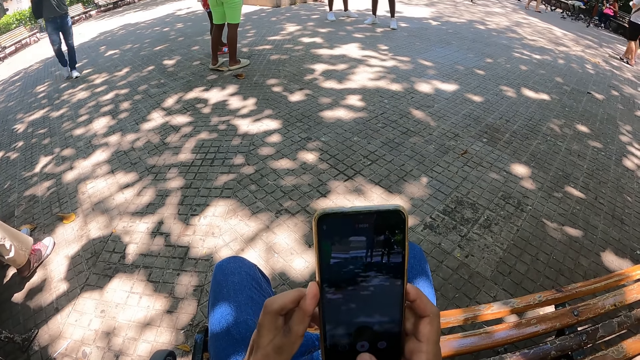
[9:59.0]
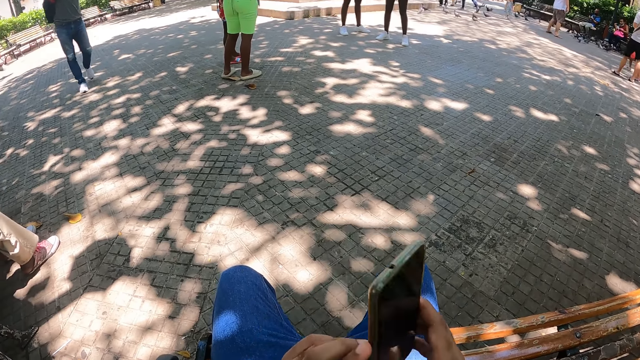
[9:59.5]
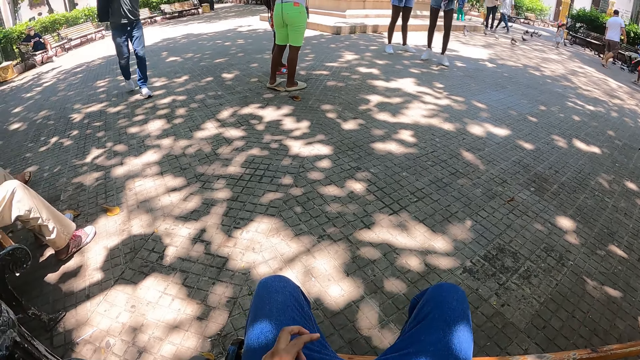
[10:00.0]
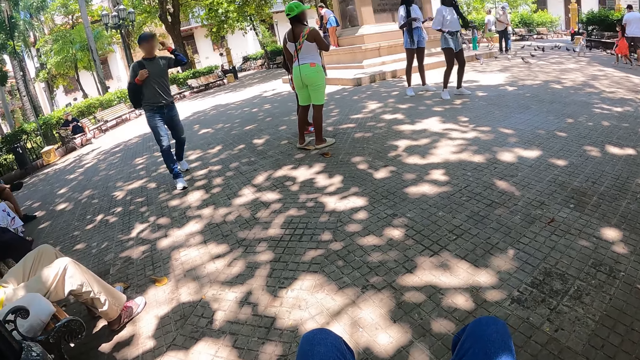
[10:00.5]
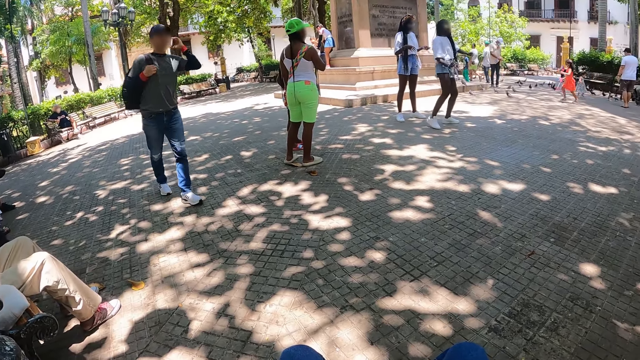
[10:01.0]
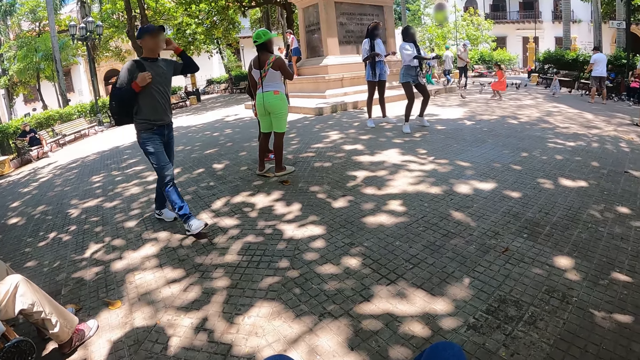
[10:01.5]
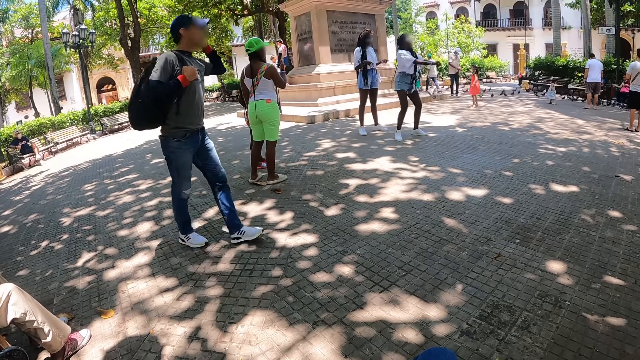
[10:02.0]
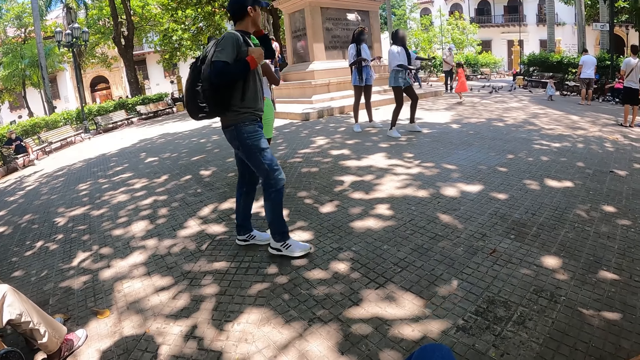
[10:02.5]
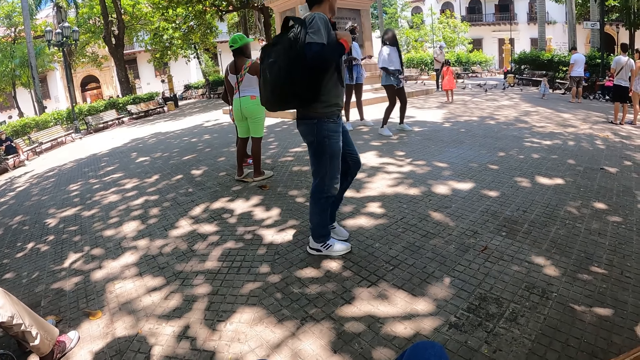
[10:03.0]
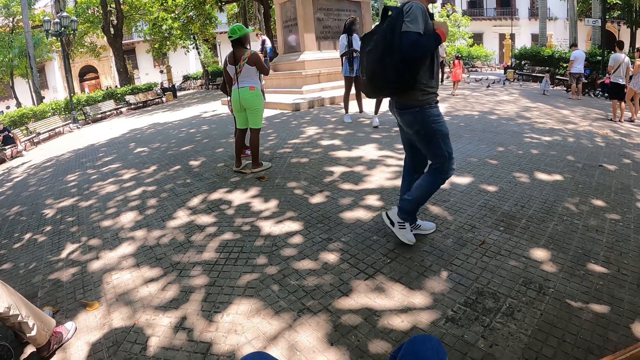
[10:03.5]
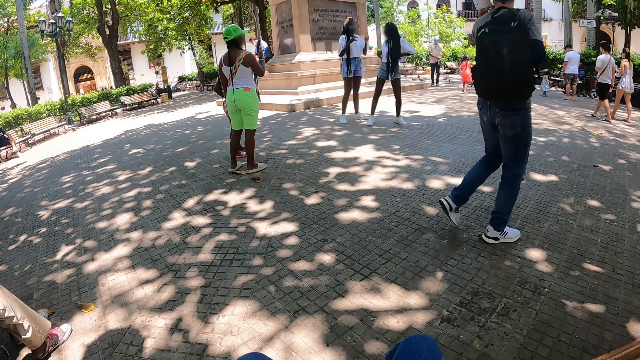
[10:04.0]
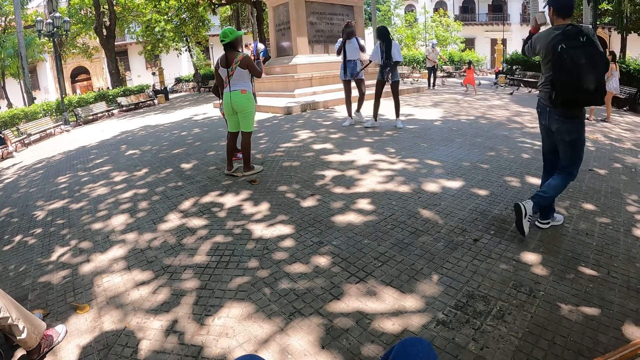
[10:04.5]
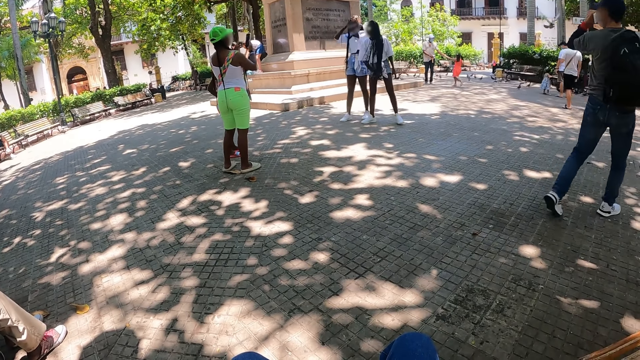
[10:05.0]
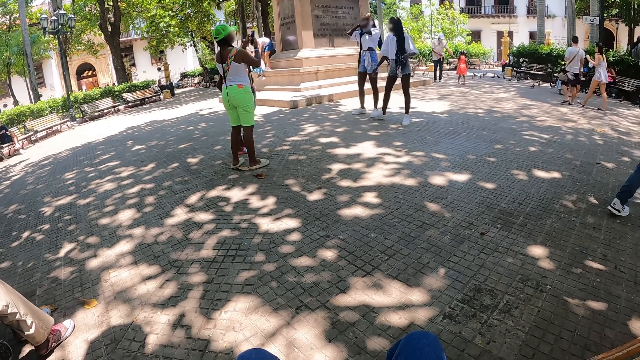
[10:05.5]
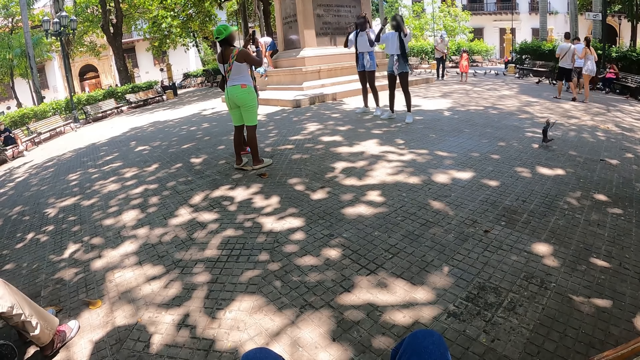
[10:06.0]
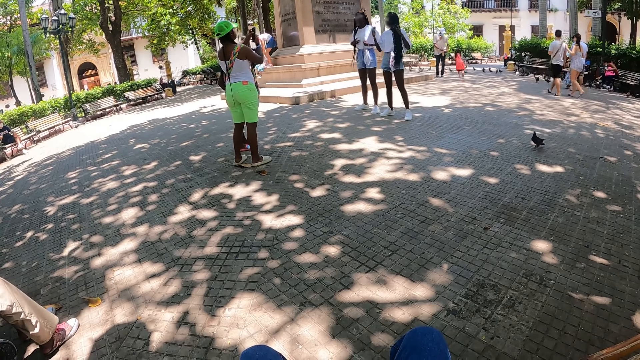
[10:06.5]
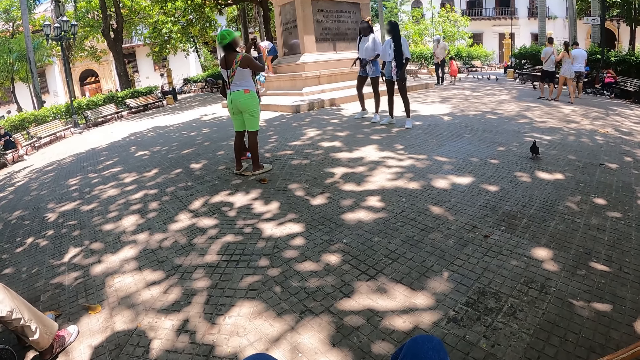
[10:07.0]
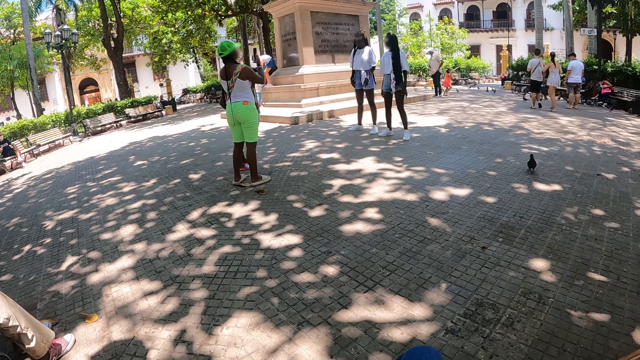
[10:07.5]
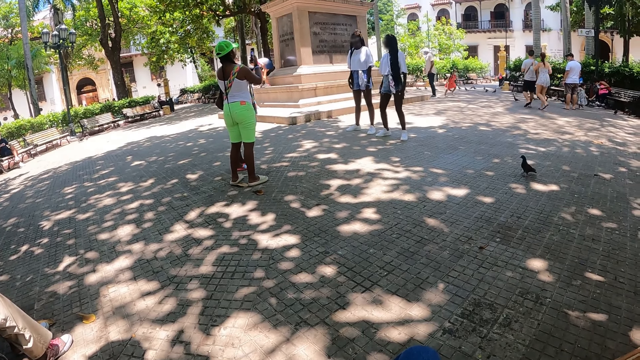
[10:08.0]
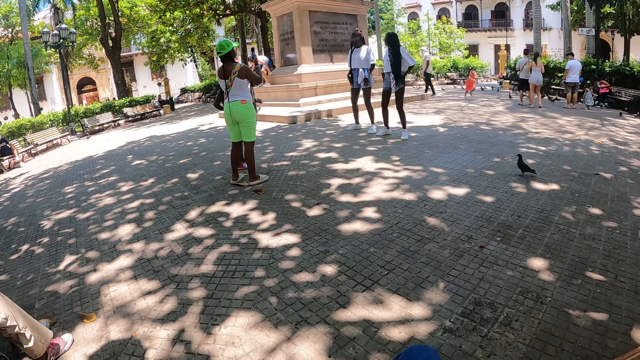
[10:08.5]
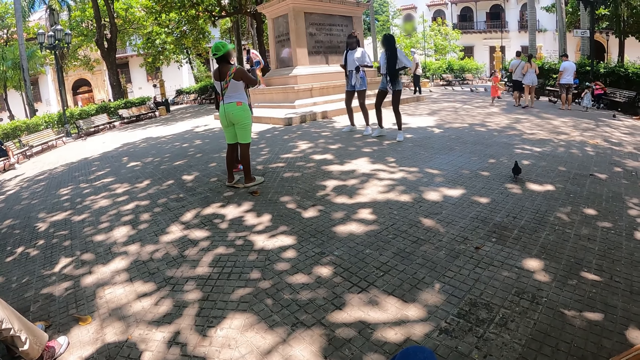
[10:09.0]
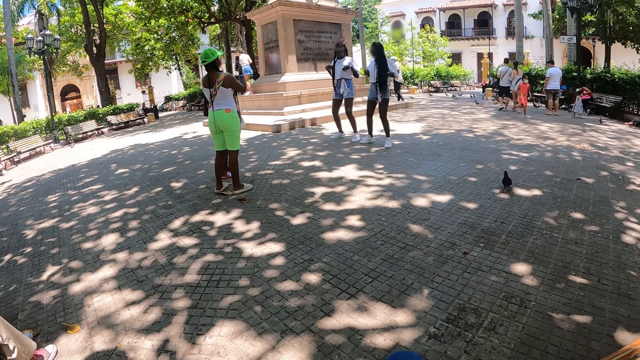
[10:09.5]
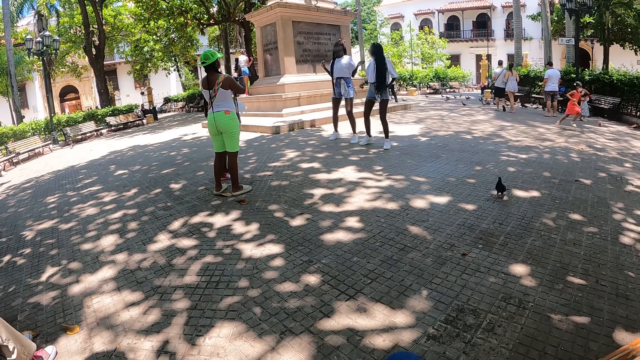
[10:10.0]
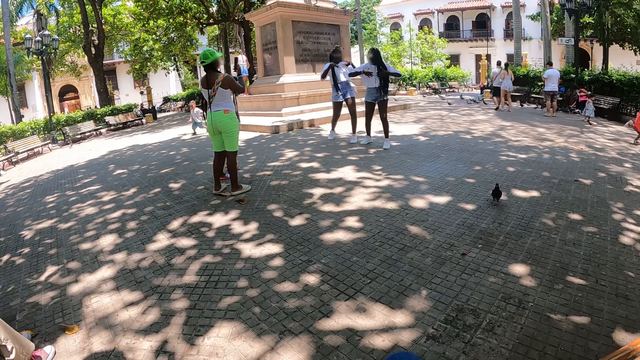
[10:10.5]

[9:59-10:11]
The camera wearer looks around the park.

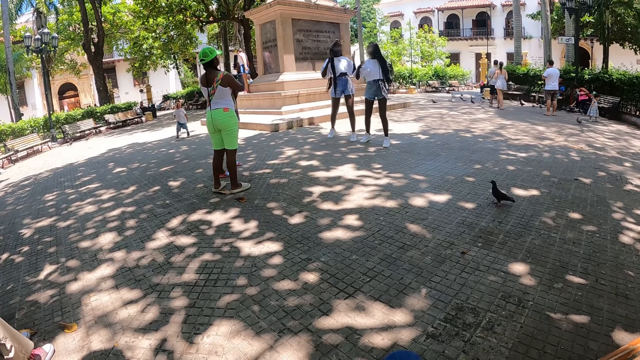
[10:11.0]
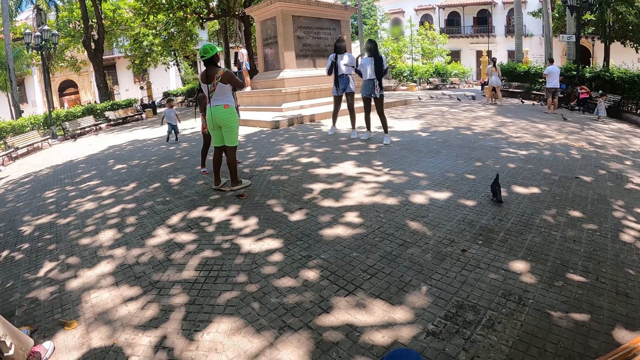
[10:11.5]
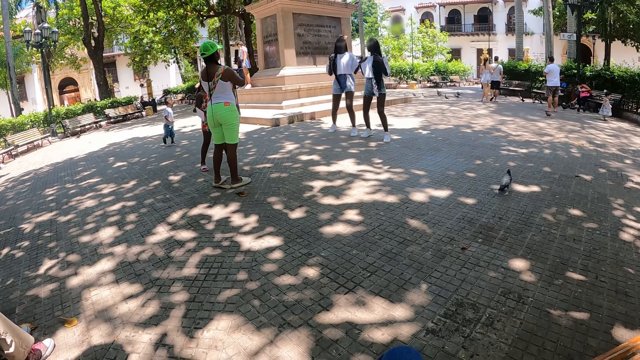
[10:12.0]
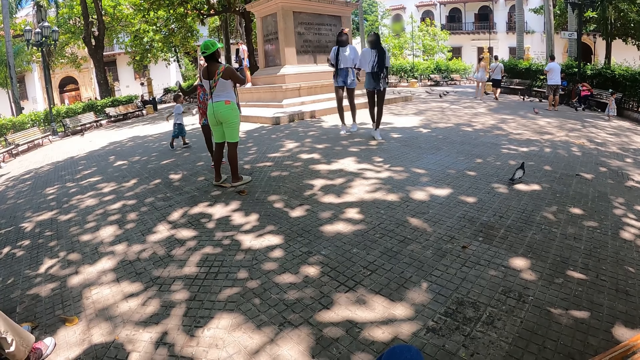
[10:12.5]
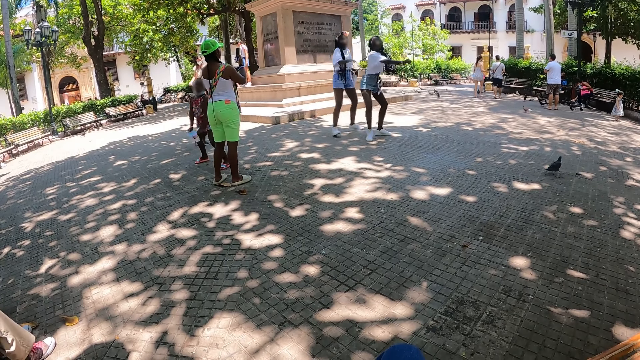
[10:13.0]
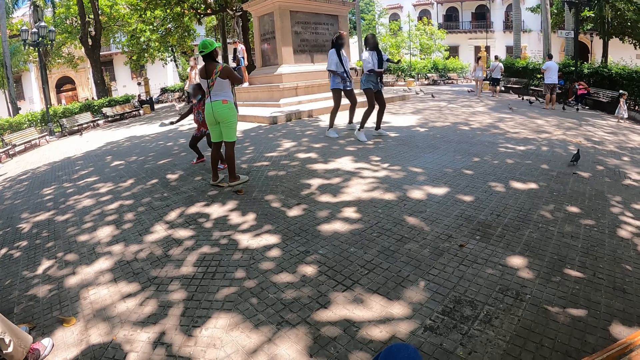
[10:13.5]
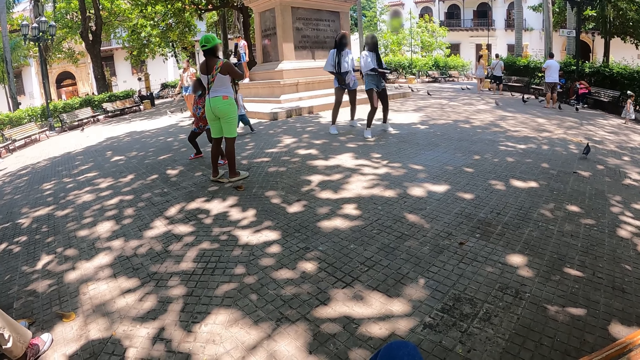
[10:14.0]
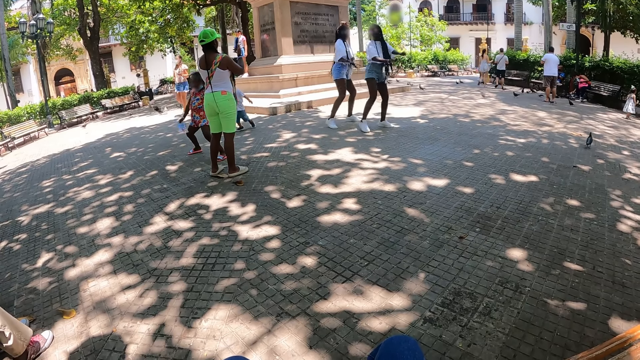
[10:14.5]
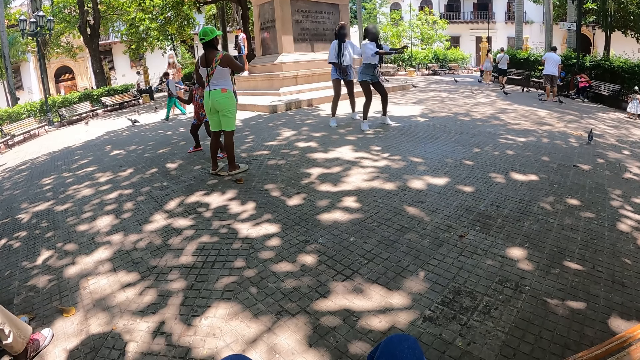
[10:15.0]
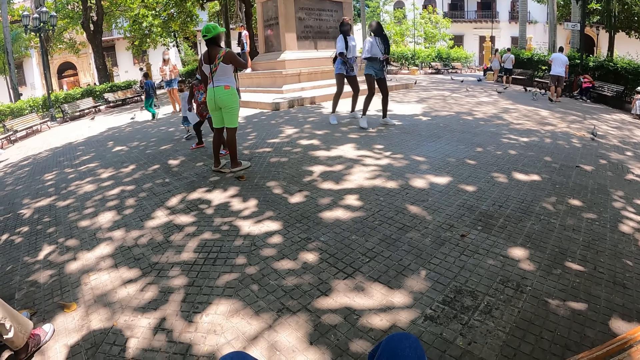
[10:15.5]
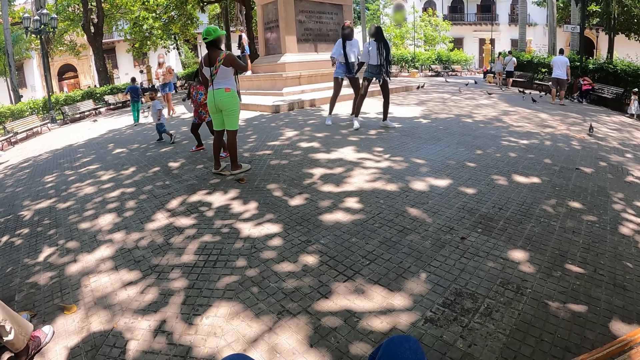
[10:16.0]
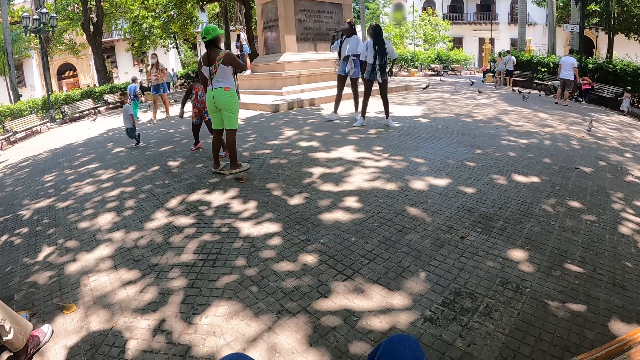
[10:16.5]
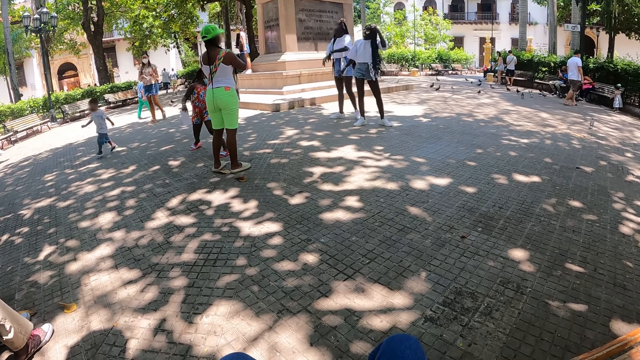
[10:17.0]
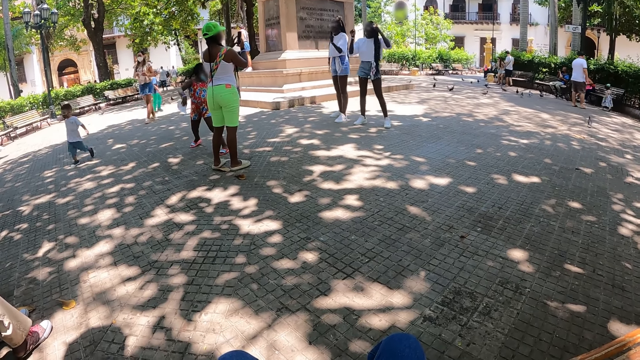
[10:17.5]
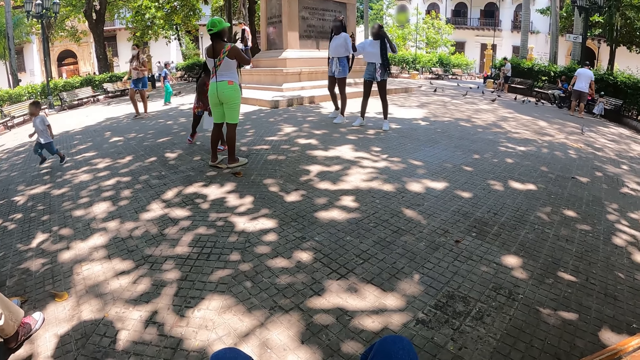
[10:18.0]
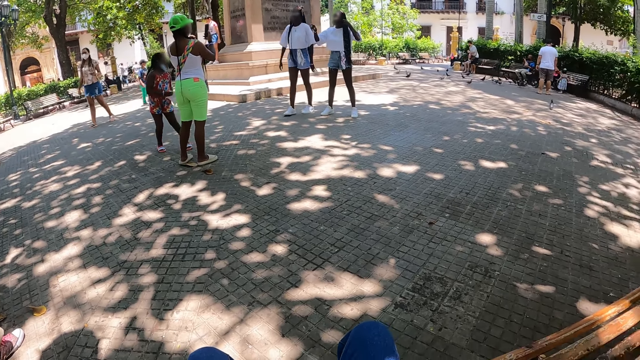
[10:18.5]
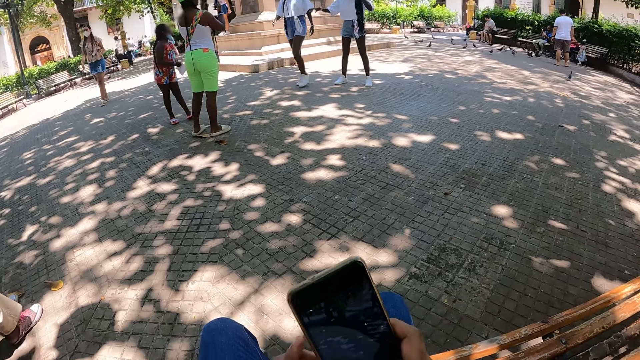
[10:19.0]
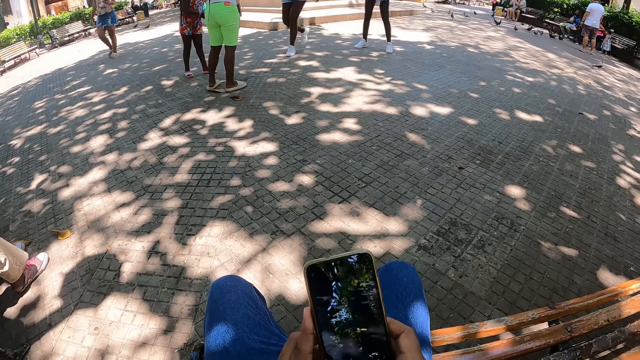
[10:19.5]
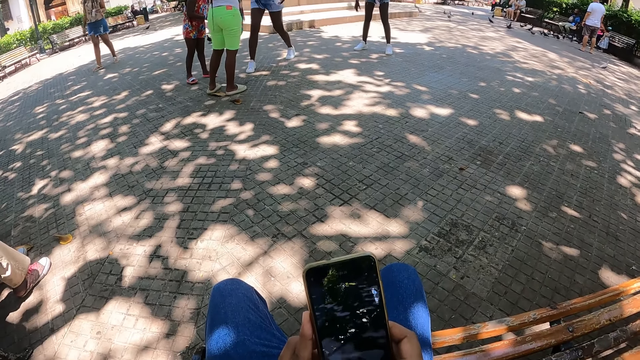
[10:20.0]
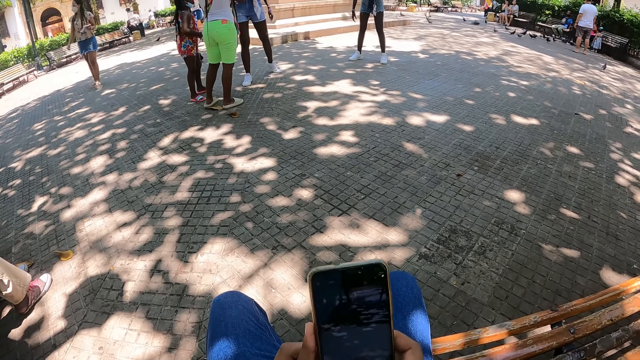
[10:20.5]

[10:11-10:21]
The camera wearer uses the phone.
